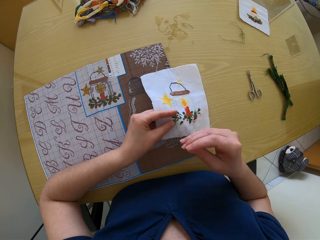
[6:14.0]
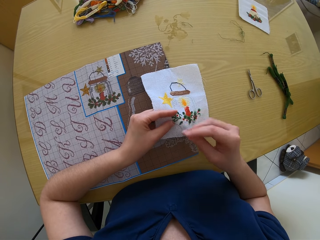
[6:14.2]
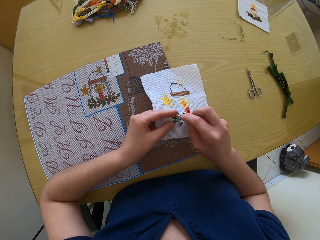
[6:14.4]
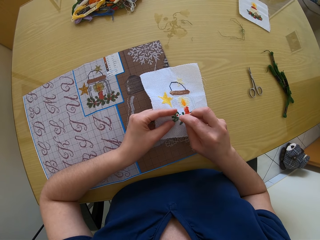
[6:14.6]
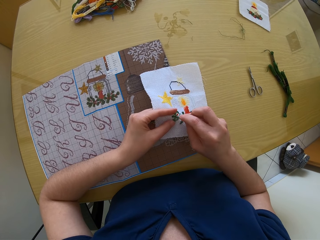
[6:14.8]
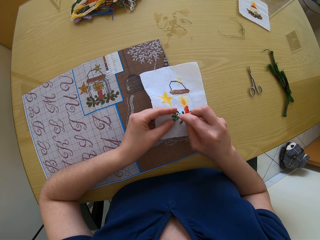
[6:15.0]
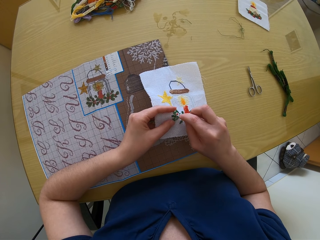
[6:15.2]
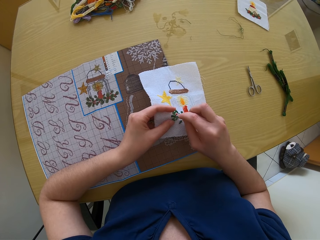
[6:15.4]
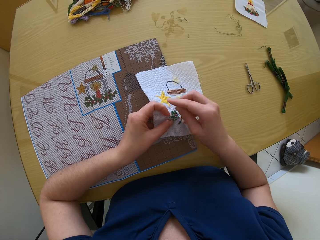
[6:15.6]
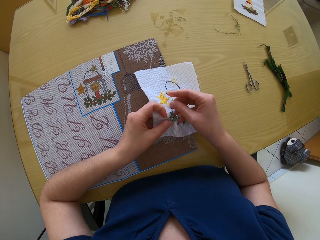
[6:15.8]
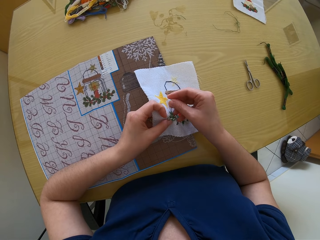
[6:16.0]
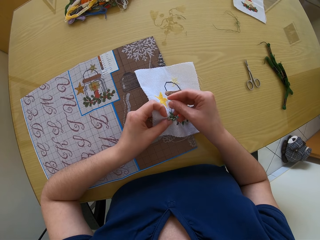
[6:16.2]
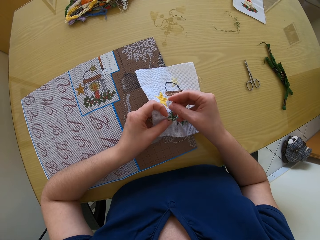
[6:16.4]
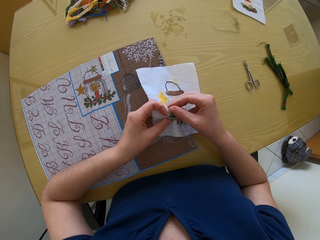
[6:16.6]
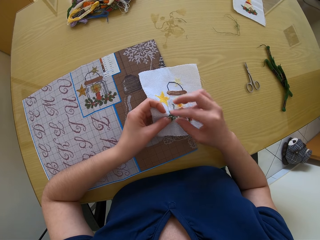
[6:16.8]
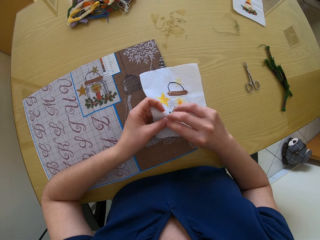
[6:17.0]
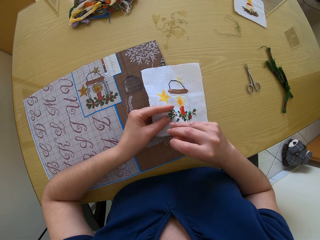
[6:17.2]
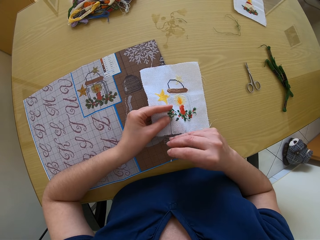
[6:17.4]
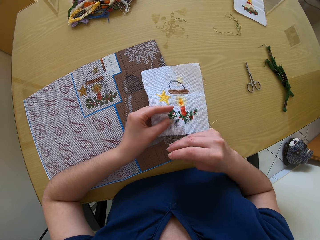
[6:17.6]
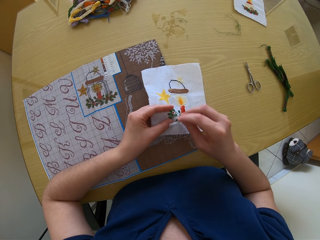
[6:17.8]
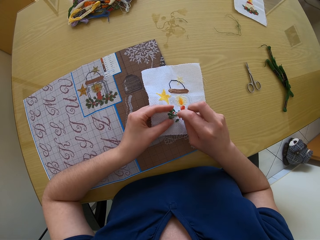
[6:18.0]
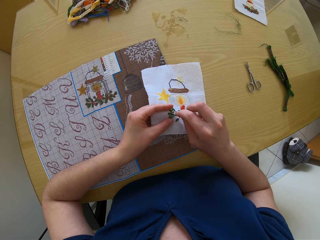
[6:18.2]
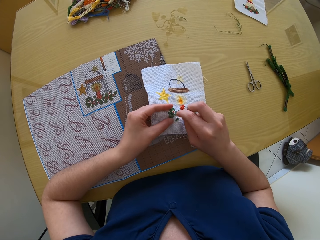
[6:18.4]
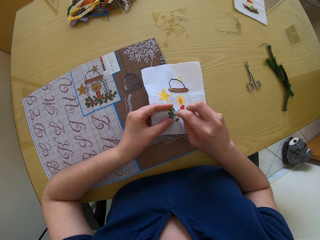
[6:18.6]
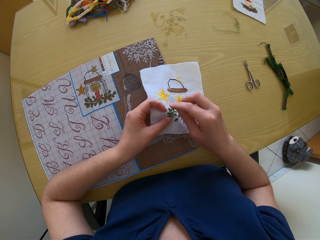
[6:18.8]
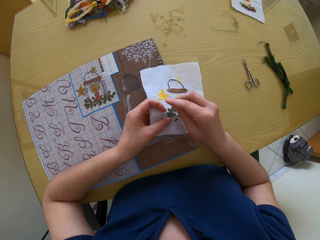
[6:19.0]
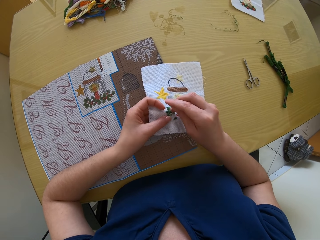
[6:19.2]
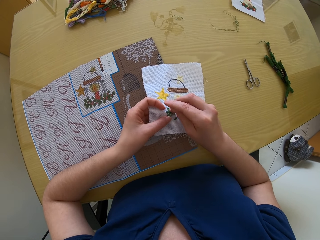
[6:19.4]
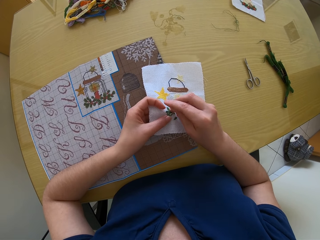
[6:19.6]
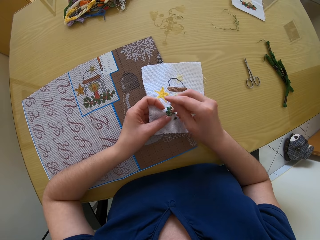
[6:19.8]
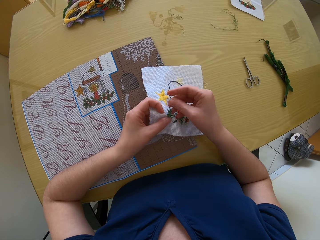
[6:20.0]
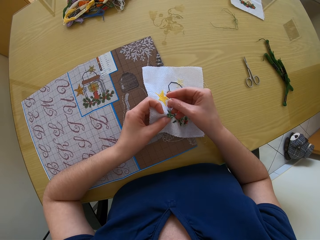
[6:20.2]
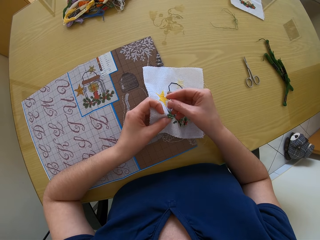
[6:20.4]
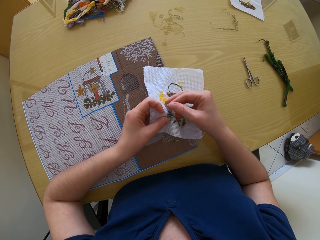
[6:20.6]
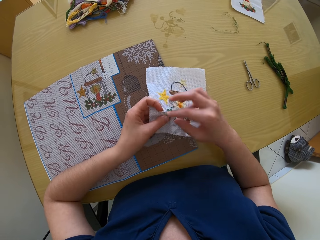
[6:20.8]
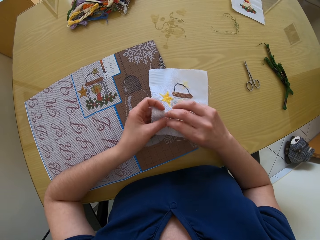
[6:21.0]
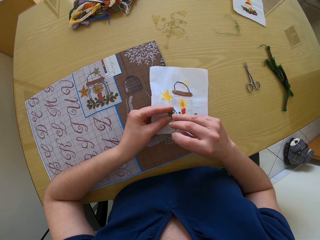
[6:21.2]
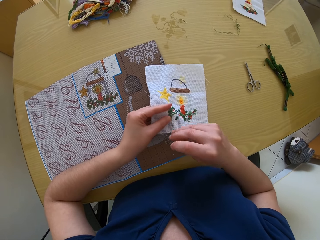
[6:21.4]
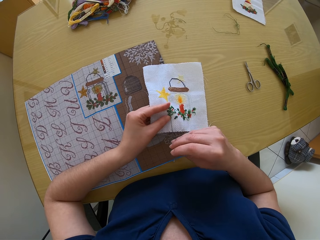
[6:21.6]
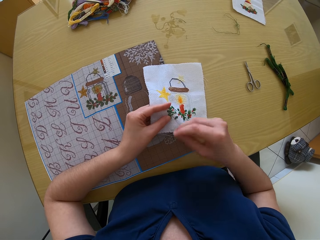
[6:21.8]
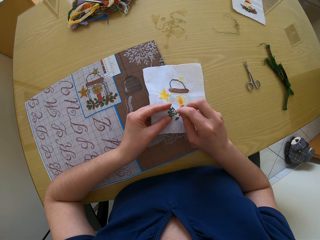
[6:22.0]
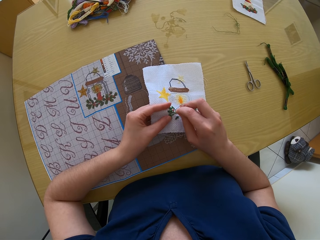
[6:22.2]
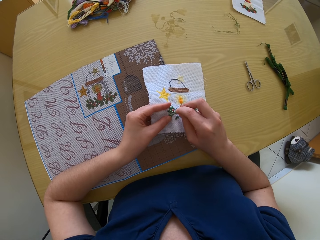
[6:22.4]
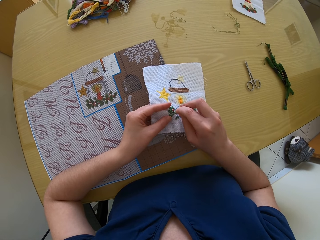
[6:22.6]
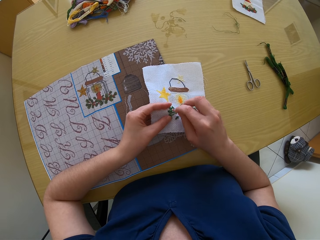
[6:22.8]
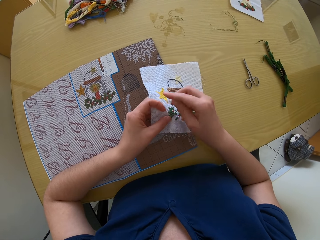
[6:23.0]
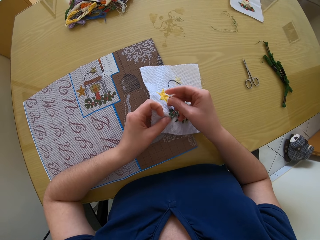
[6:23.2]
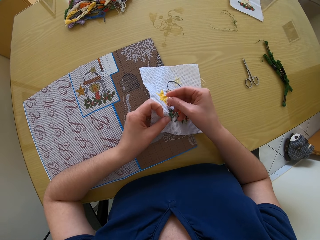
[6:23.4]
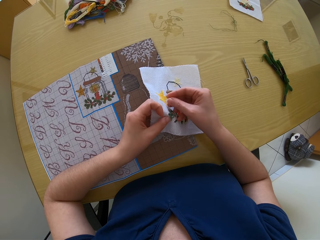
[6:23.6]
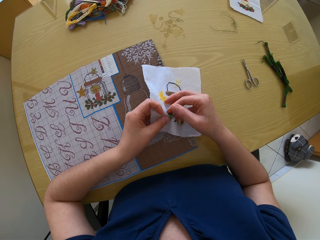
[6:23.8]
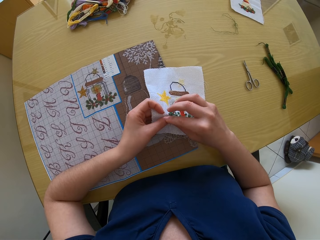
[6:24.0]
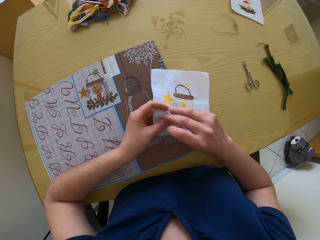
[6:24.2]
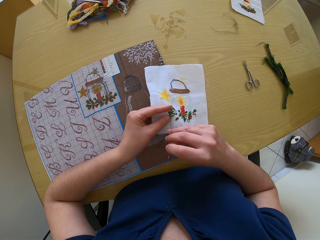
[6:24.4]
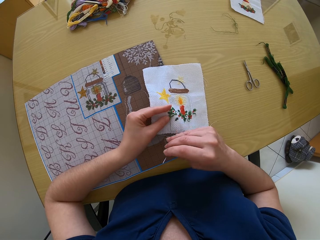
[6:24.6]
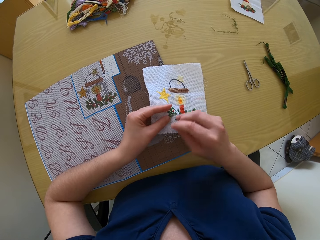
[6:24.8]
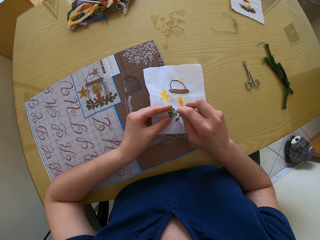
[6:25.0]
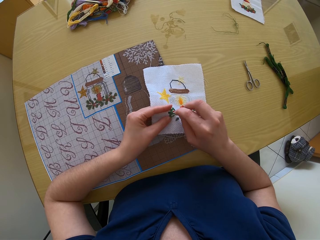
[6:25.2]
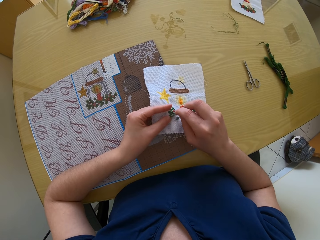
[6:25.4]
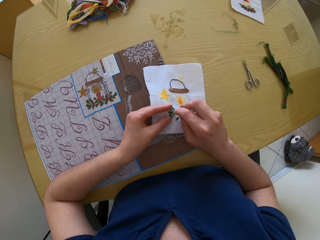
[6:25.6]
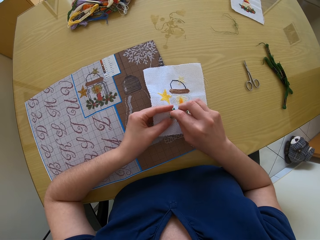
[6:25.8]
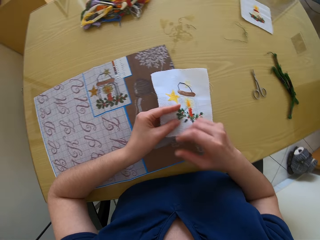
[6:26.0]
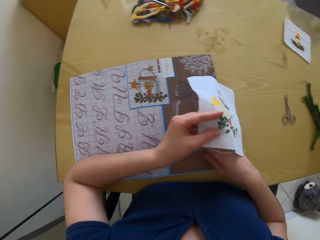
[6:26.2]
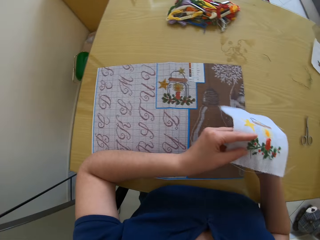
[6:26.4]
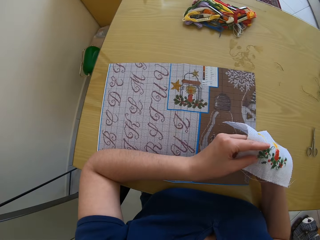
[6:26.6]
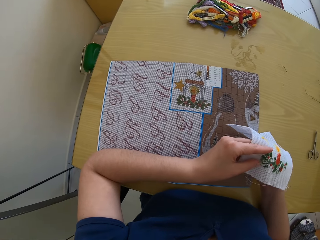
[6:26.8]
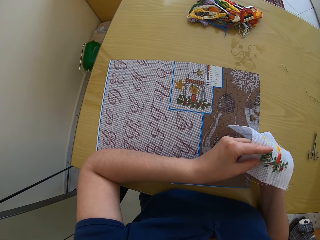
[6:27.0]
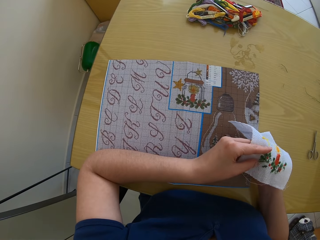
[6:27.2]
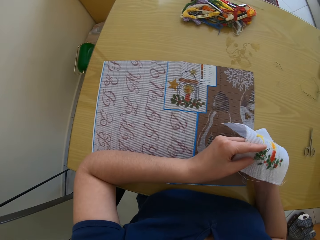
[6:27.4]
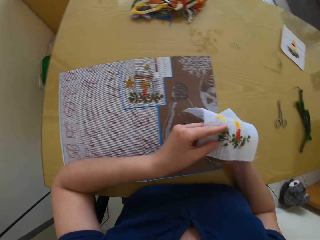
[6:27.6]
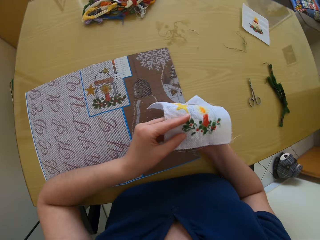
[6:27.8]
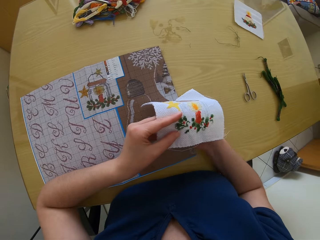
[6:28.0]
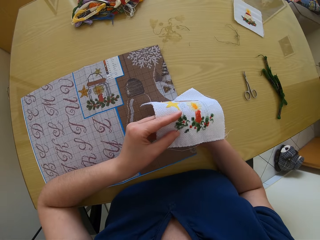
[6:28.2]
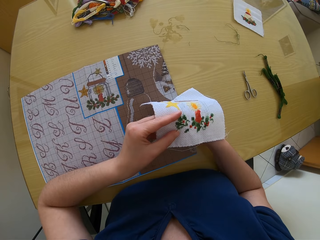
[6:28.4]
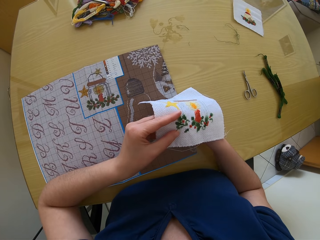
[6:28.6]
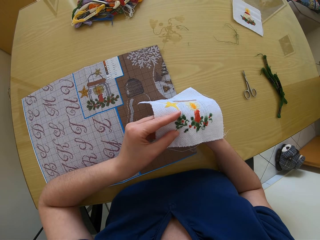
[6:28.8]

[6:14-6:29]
The camera wearer sews the clothing. They sew the clothing again.

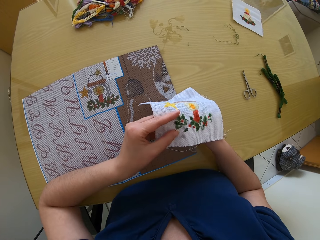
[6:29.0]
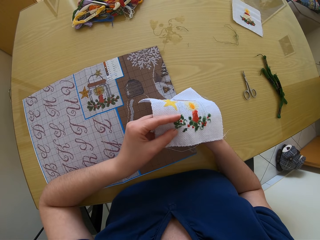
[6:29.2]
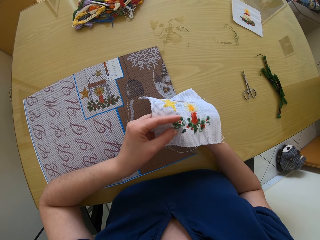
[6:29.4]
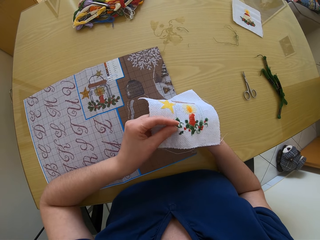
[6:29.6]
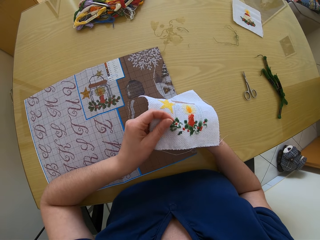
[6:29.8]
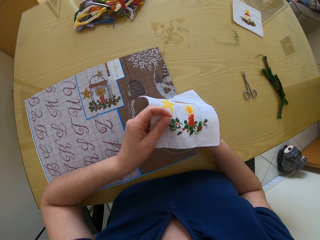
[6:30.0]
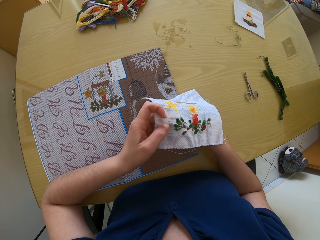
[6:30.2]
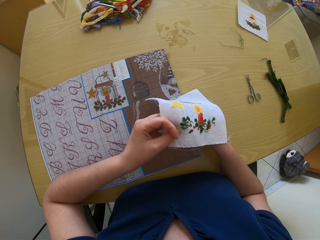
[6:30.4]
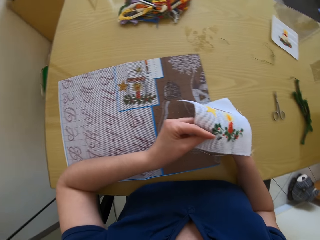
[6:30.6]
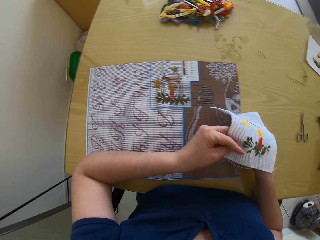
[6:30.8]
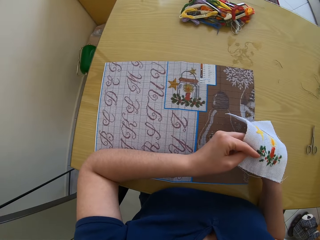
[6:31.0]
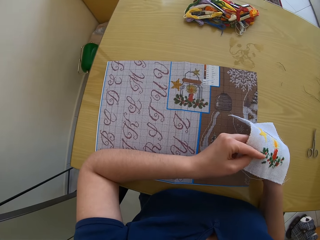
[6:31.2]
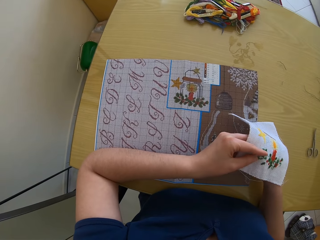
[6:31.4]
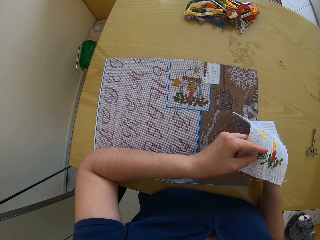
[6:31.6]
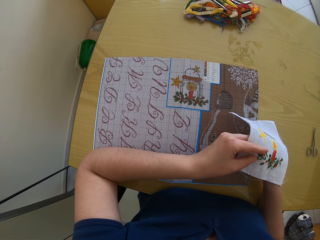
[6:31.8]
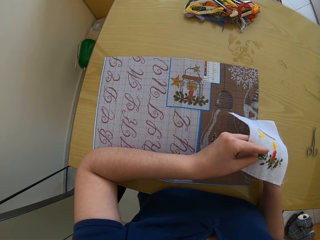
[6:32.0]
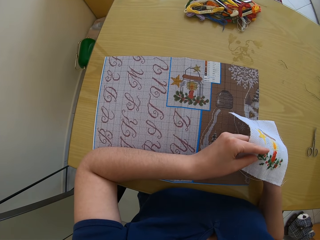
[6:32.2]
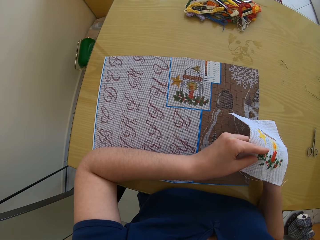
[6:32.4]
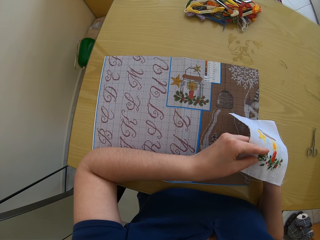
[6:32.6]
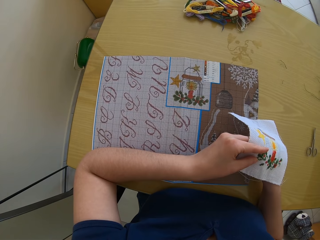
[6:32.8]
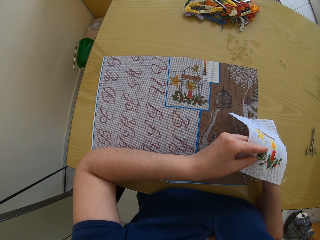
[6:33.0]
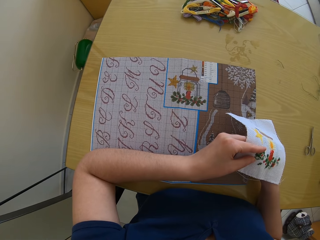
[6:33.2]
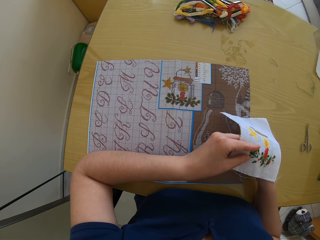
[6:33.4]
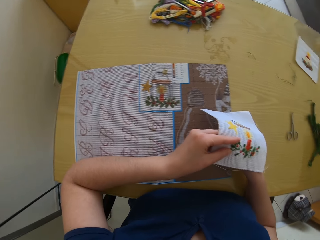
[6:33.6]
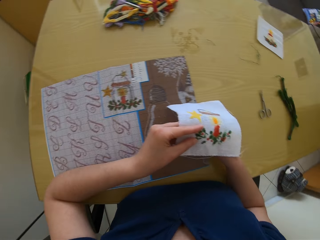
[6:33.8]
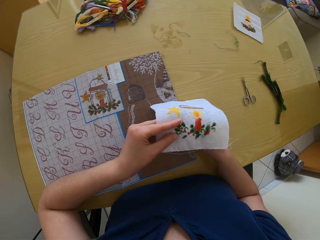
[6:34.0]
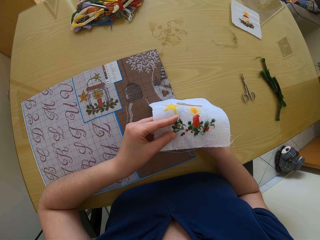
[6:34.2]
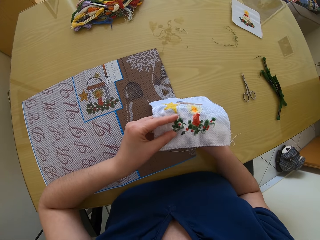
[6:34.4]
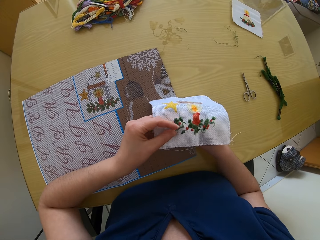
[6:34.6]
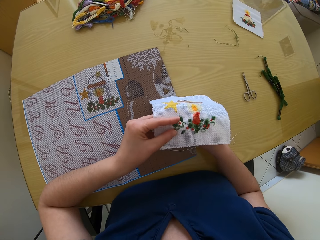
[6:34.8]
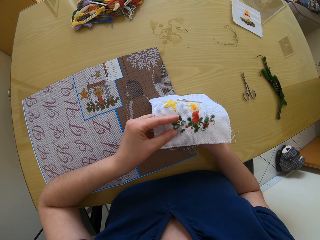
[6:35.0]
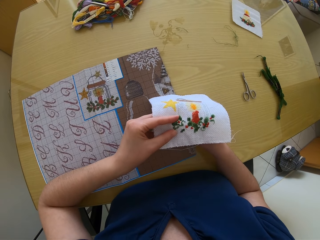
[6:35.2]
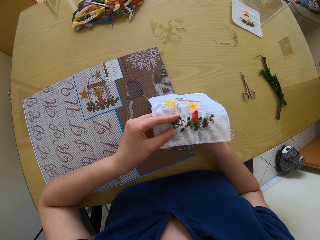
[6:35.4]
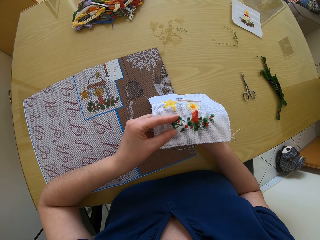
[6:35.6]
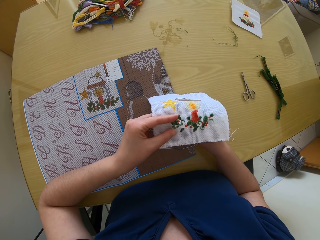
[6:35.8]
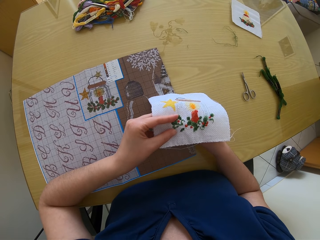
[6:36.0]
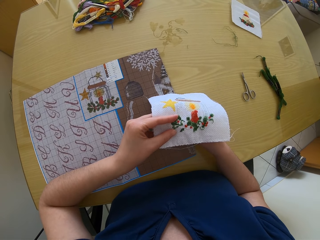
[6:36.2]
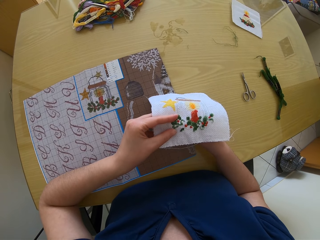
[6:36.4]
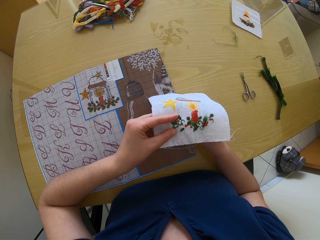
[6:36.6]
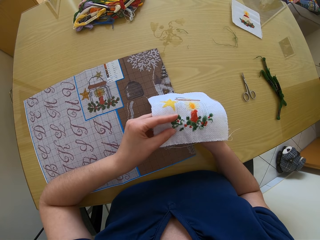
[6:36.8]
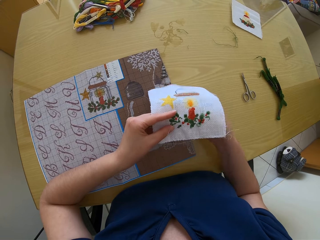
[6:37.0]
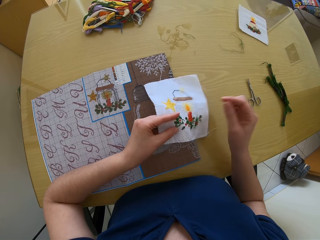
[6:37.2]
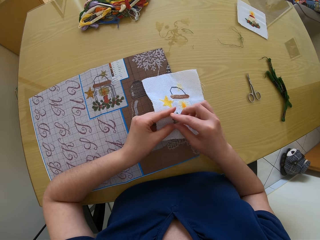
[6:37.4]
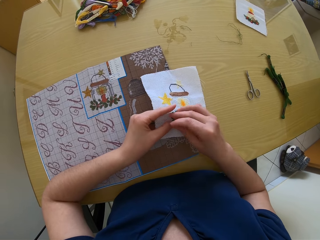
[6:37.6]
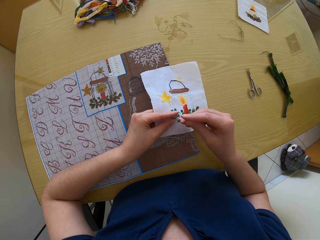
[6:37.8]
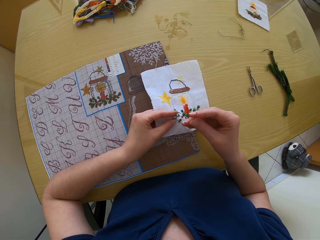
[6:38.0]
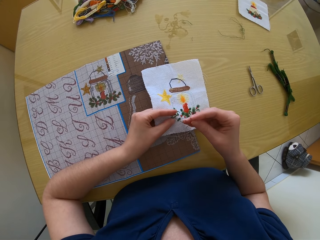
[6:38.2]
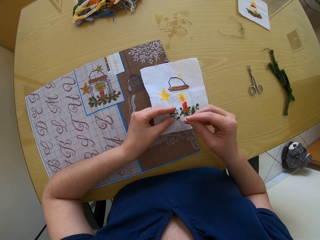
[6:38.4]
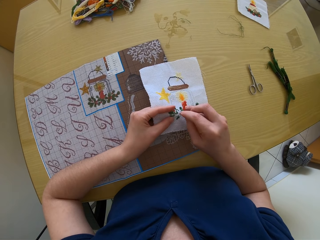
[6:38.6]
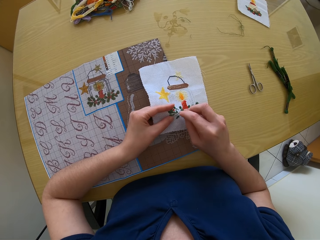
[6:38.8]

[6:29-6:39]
The camera wearer sews the clothing.
